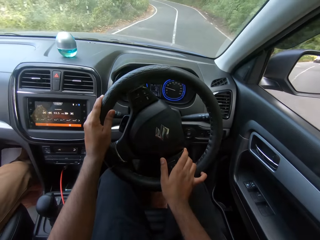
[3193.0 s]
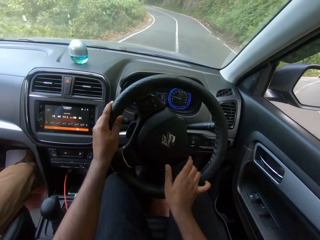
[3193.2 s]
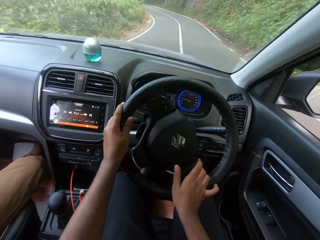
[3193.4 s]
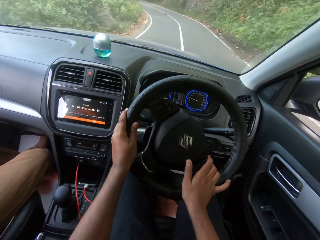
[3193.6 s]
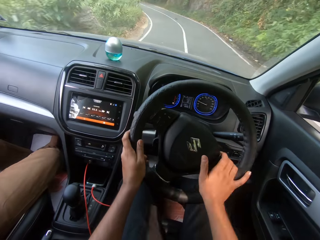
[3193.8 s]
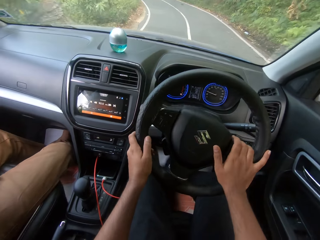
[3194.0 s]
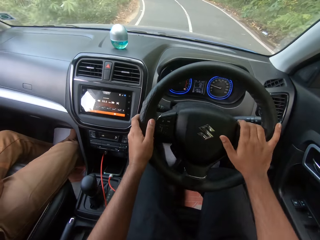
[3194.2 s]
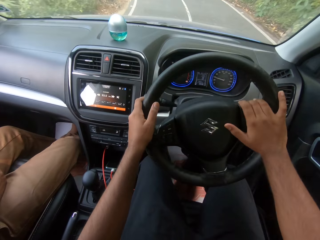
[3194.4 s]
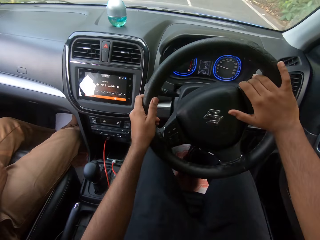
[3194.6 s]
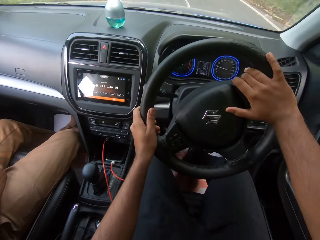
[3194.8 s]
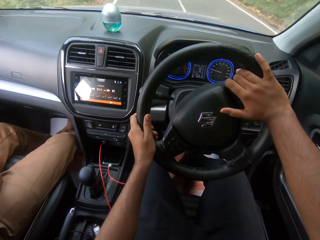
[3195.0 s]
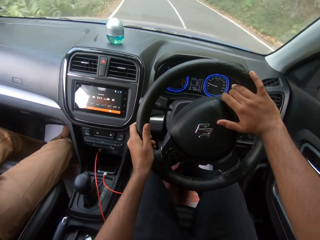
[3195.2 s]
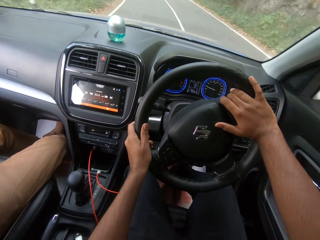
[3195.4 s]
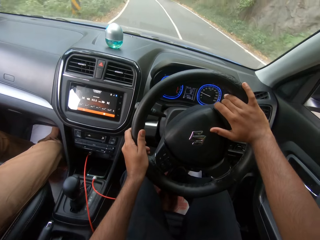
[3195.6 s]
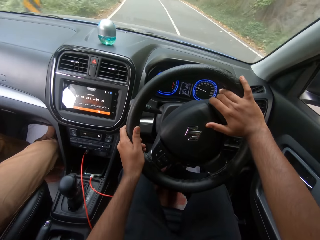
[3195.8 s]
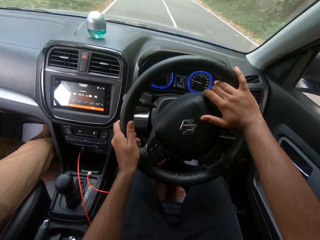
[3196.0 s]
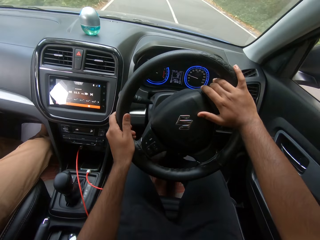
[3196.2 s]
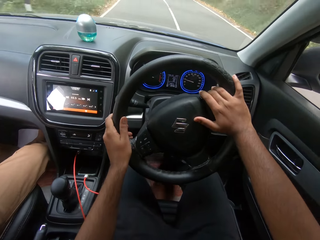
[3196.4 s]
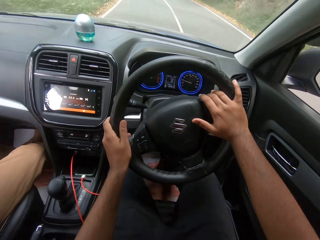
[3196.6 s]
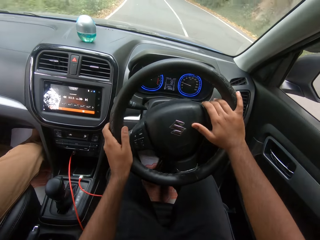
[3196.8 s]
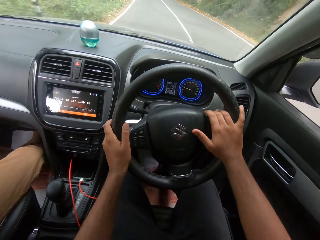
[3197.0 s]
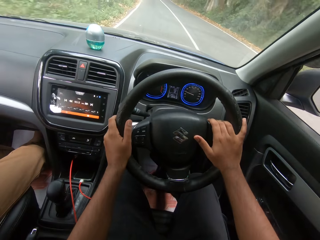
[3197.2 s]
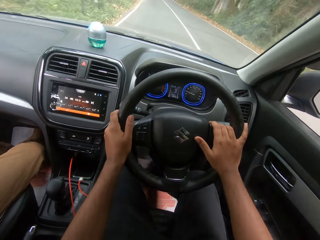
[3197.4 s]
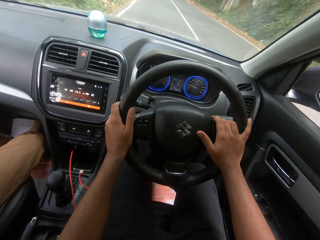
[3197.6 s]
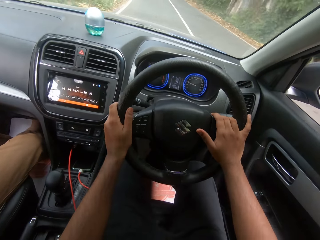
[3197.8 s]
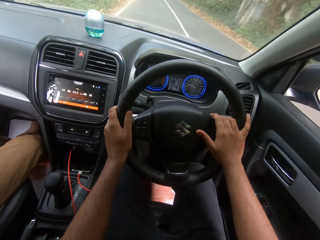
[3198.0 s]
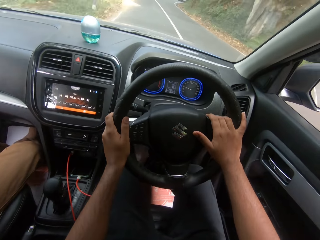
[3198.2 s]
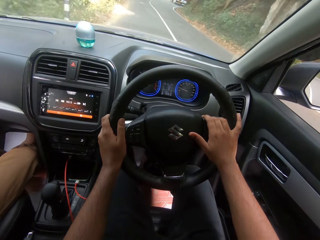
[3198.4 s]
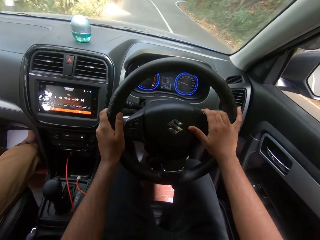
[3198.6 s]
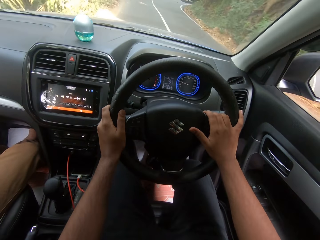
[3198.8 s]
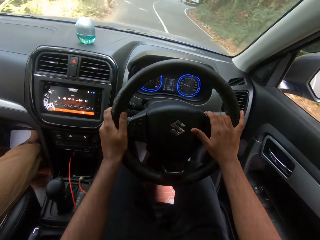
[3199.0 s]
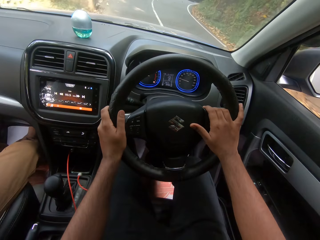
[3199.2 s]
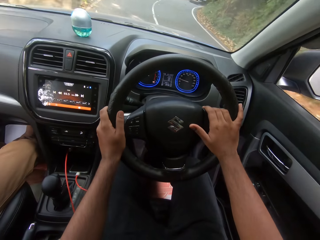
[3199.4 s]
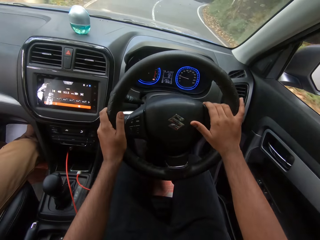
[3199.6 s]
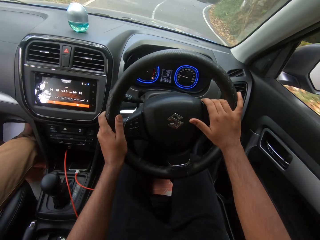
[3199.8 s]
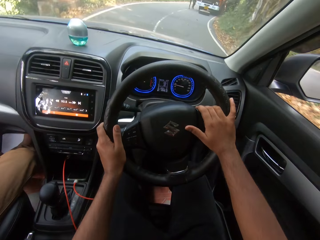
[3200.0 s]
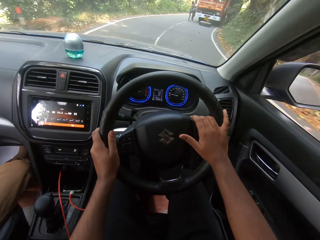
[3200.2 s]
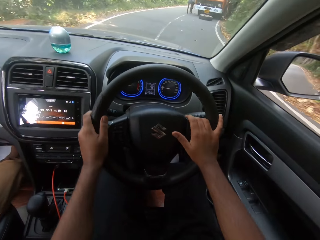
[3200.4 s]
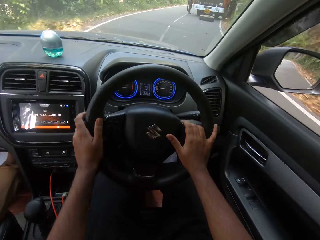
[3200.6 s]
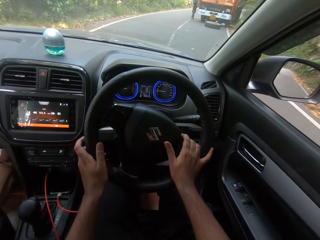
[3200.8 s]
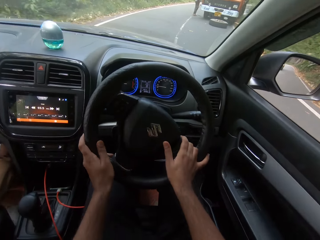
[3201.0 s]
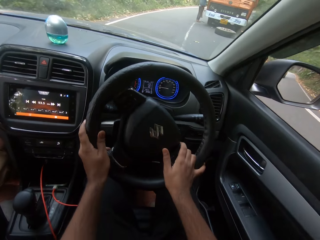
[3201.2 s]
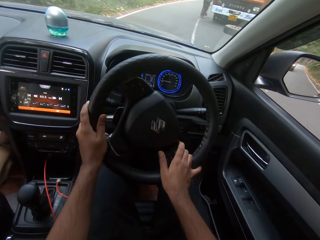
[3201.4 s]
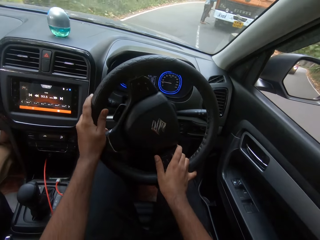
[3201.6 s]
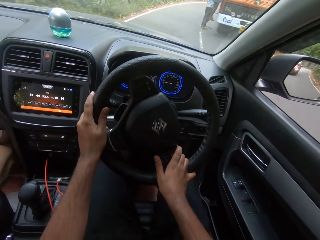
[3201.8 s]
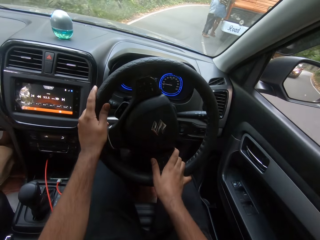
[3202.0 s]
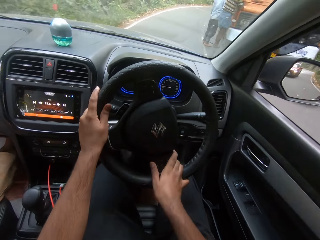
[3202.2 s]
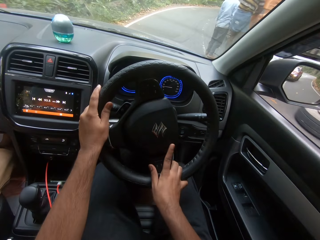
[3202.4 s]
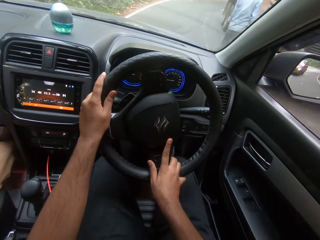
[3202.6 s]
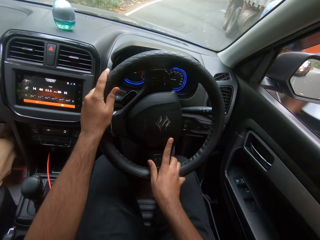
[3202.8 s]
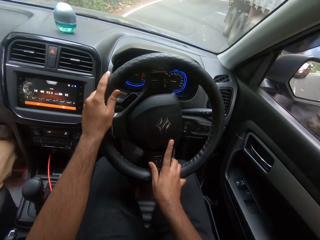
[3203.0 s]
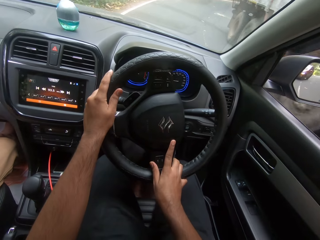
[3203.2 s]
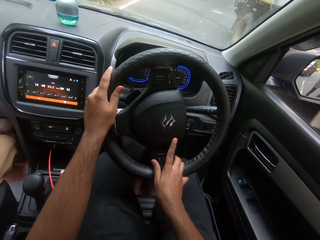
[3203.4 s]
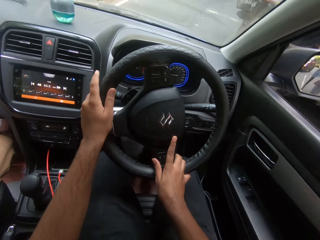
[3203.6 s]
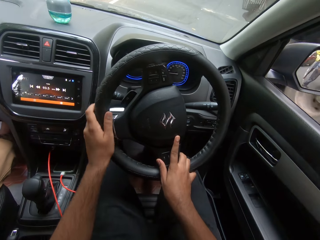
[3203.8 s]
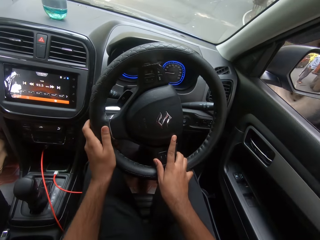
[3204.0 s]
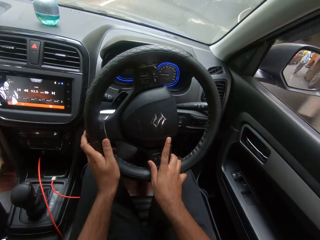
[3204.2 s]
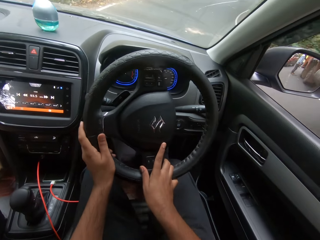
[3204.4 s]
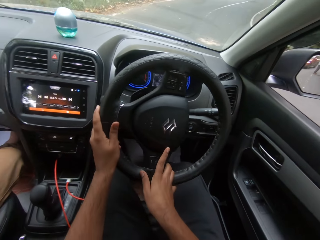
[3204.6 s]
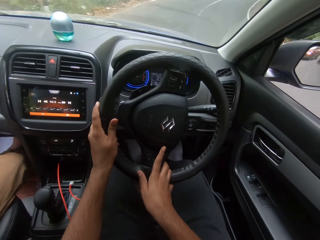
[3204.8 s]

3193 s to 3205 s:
The camera wearer hits the horn with his right hand.

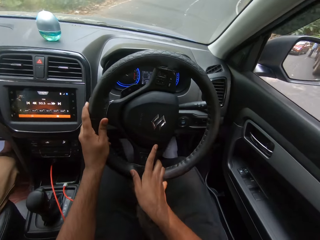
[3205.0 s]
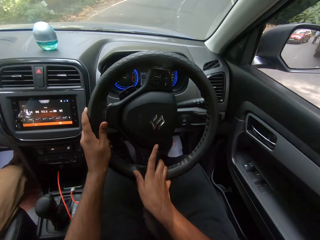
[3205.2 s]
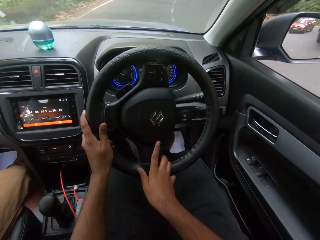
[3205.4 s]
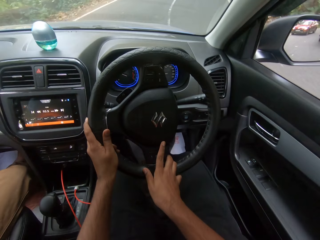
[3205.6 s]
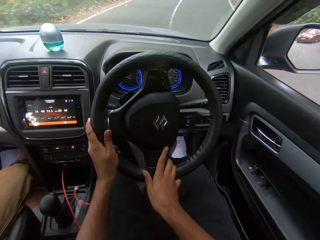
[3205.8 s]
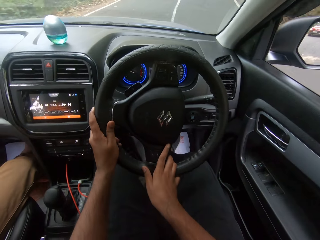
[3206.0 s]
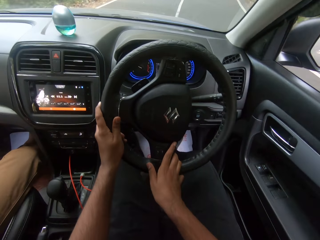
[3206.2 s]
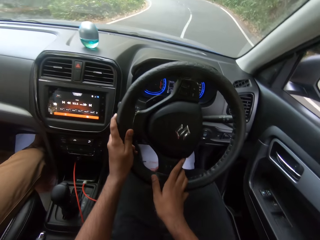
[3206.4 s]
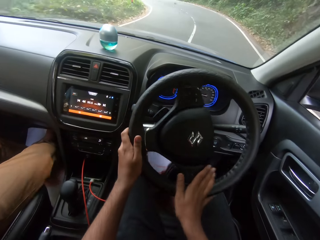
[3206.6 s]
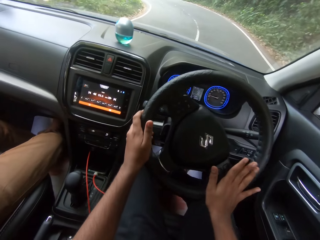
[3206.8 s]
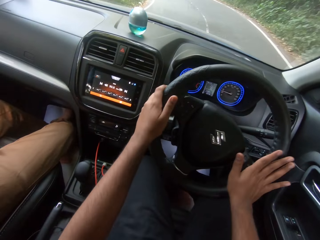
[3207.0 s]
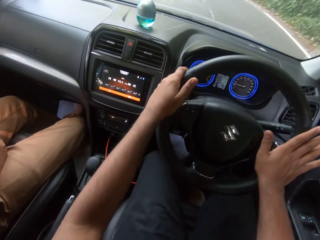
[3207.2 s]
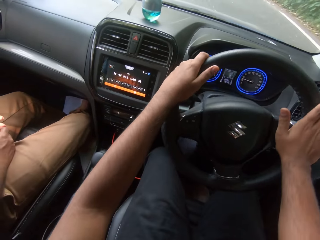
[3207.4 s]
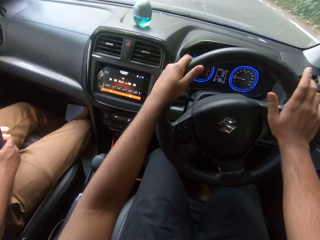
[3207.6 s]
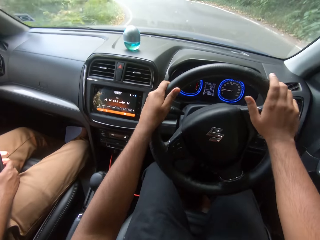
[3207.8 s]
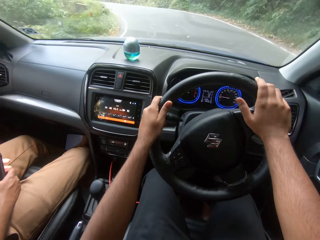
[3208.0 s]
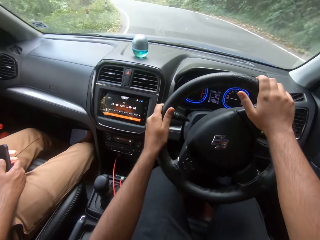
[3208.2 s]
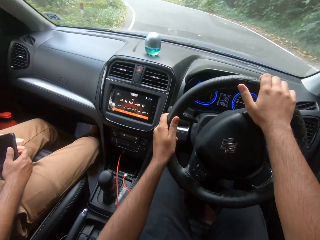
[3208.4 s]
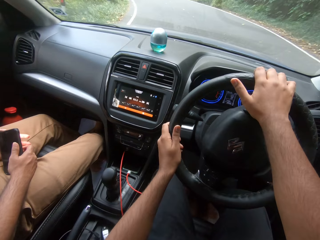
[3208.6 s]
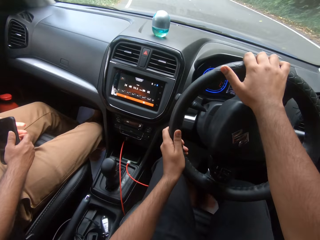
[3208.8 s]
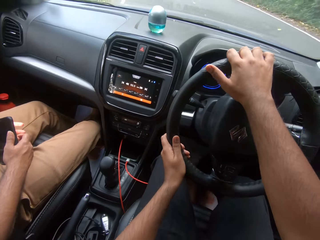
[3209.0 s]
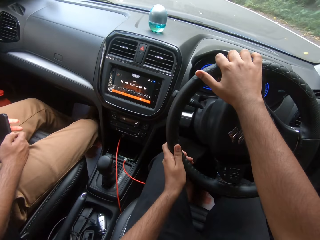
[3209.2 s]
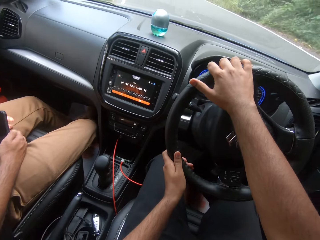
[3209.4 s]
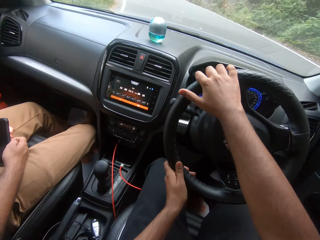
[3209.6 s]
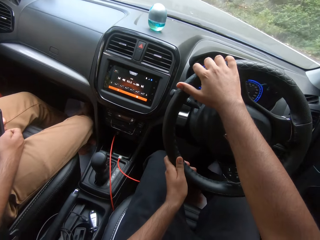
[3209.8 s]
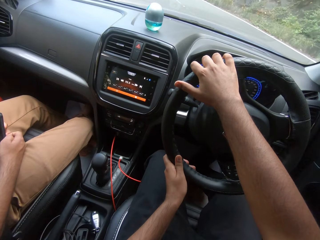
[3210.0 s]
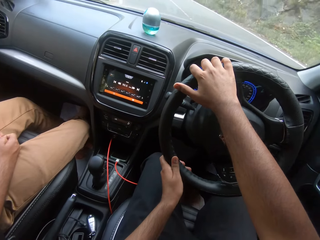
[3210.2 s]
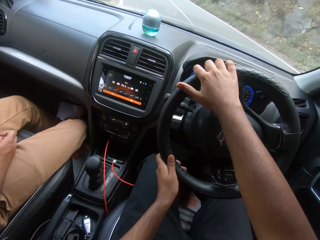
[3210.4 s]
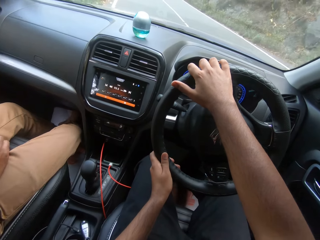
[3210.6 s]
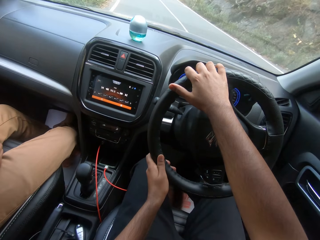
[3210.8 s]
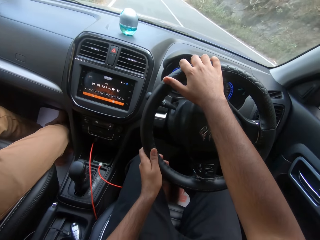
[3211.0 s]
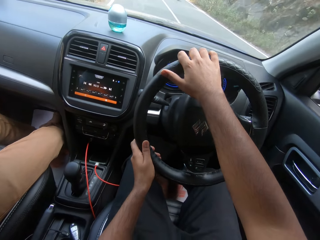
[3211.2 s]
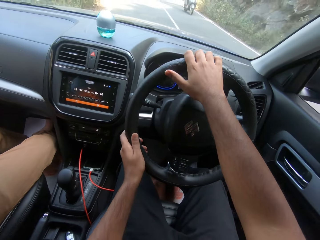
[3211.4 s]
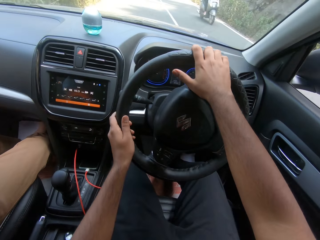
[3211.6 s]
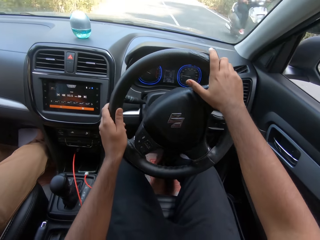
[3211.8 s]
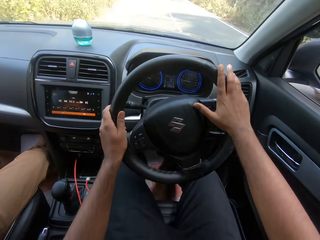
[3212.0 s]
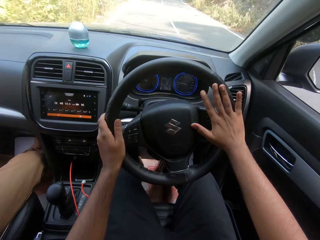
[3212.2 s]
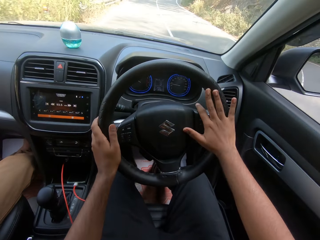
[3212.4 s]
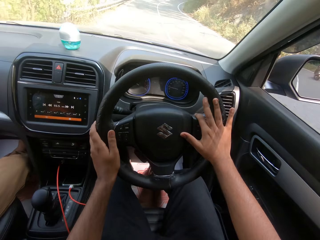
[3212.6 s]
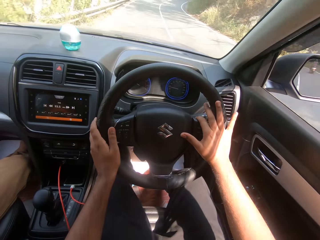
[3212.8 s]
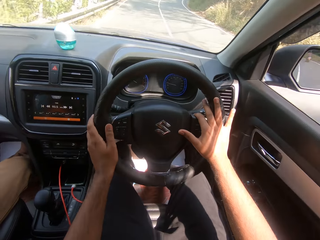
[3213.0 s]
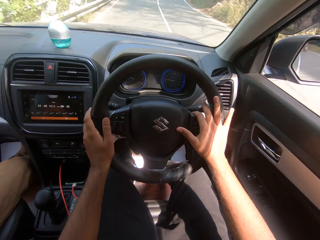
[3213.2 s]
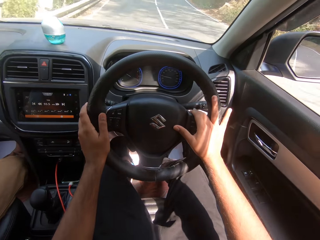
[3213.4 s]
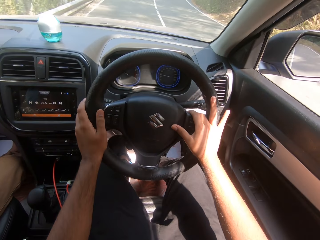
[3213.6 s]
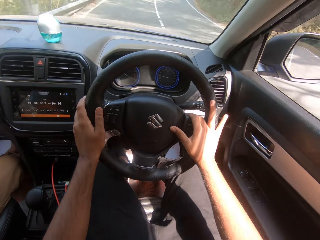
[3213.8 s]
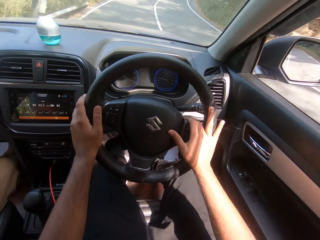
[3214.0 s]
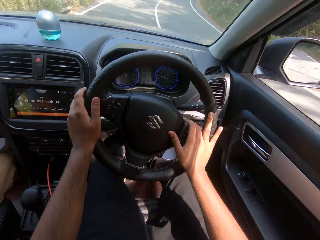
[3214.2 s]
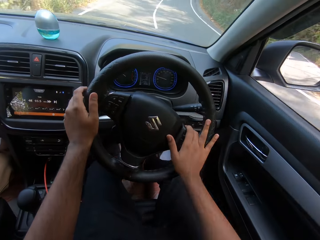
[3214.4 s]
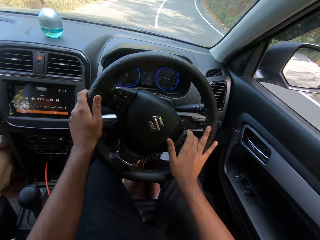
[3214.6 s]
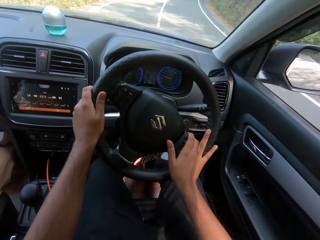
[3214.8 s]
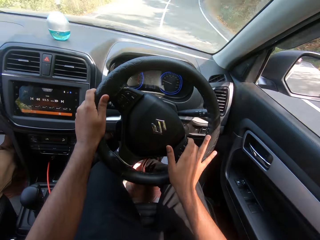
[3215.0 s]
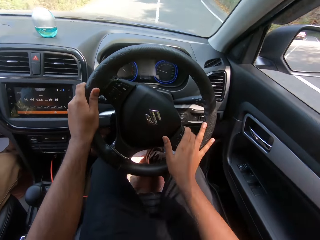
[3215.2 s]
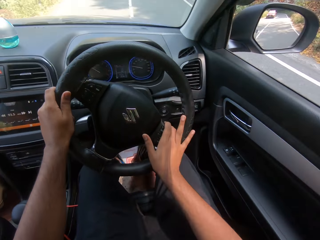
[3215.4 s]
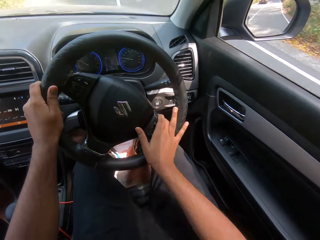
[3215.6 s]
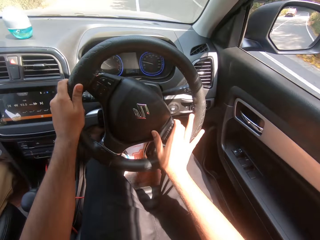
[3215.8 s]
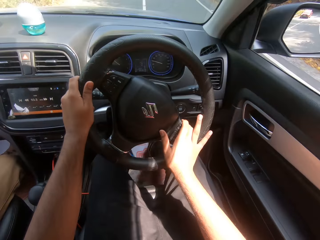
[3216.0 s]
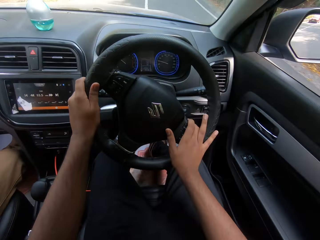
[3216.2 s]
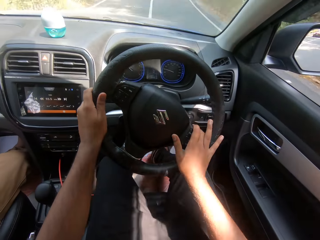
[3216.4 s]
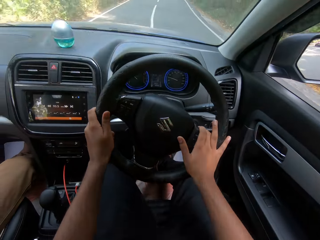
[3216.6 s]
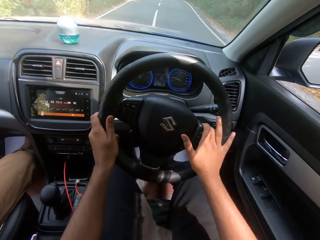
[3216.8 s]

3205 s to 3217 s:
The camera wearer drives past a bike.
